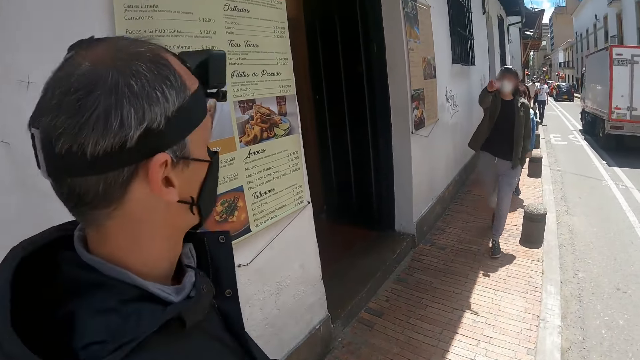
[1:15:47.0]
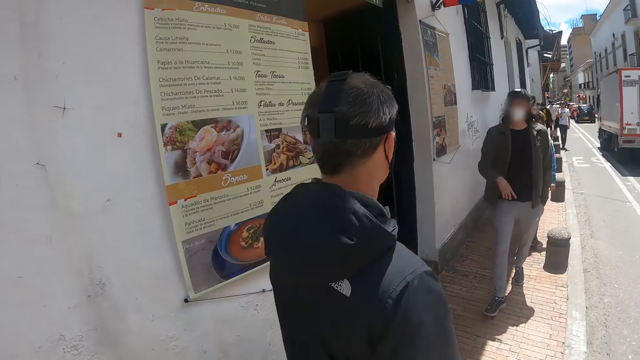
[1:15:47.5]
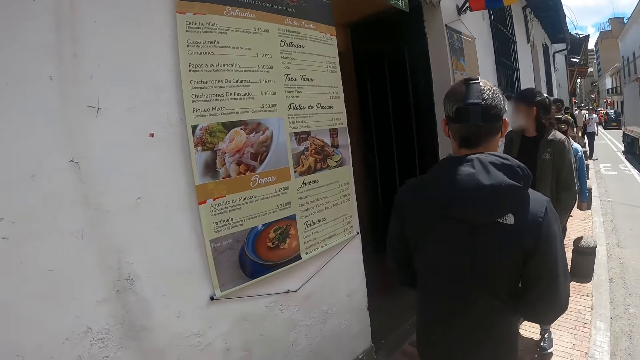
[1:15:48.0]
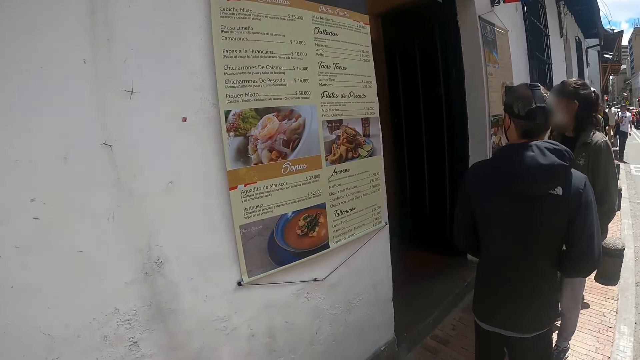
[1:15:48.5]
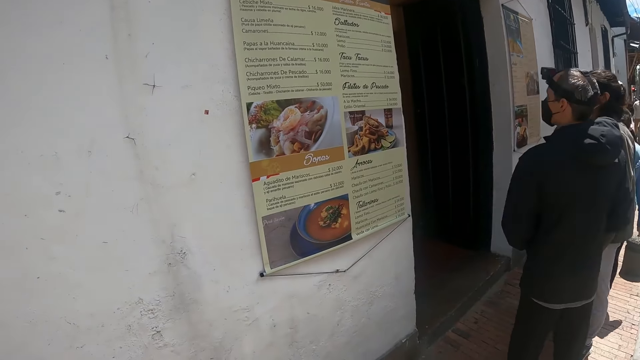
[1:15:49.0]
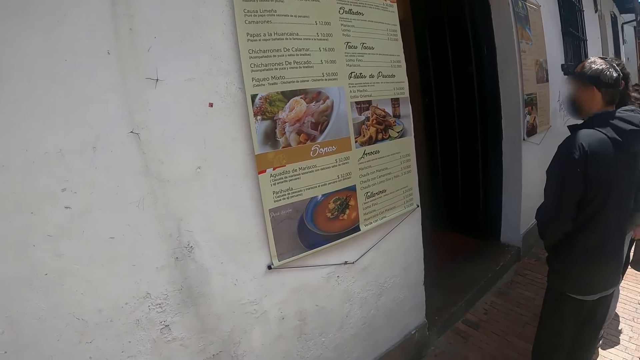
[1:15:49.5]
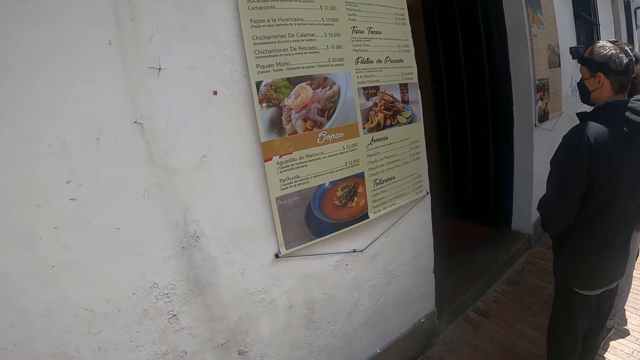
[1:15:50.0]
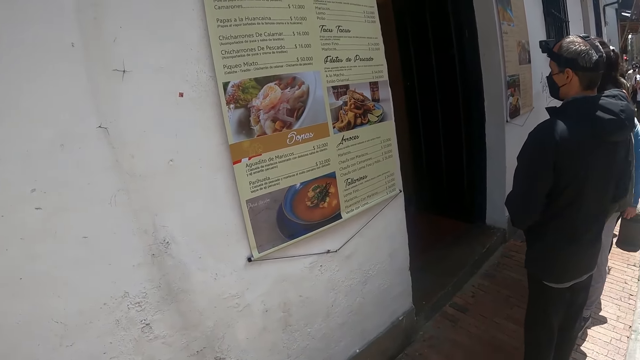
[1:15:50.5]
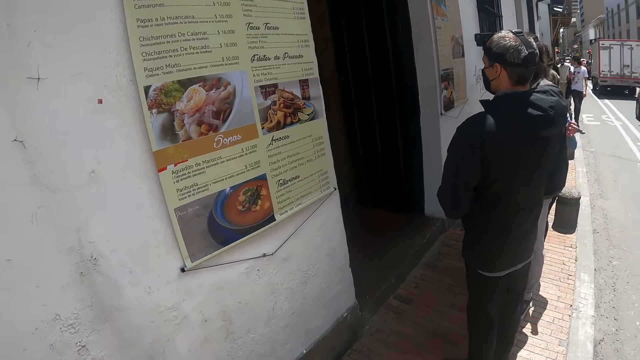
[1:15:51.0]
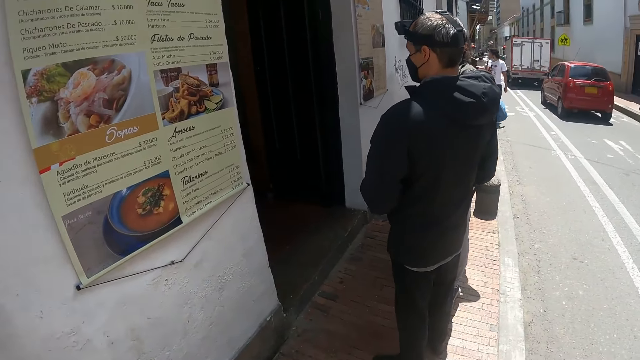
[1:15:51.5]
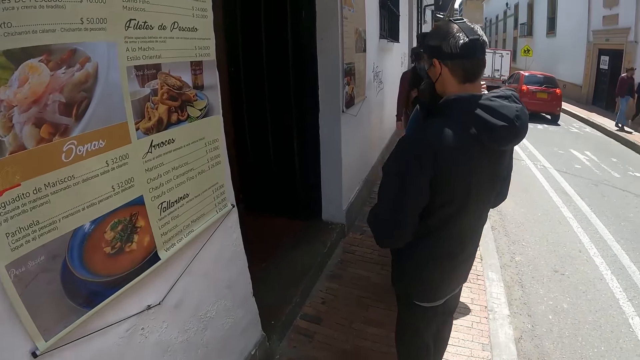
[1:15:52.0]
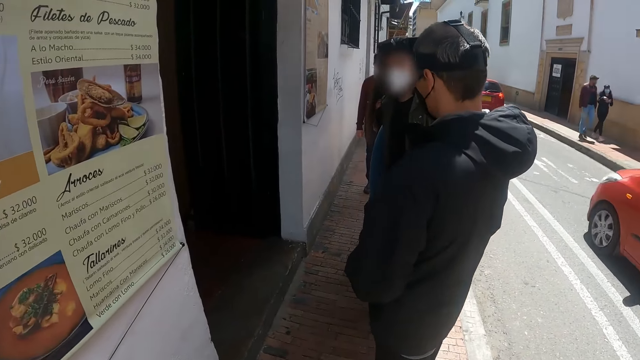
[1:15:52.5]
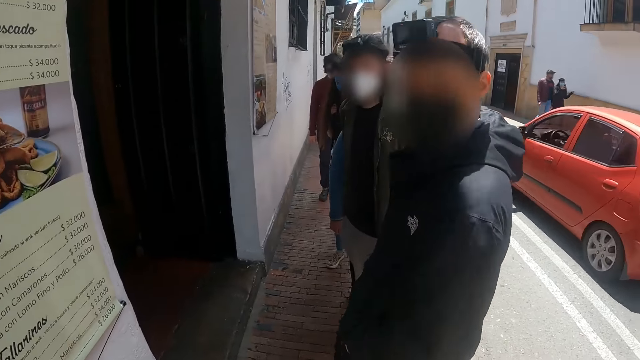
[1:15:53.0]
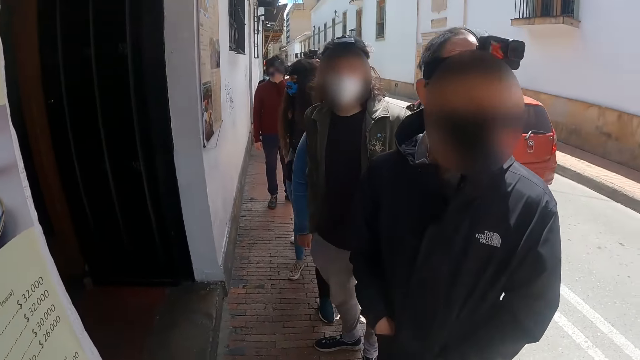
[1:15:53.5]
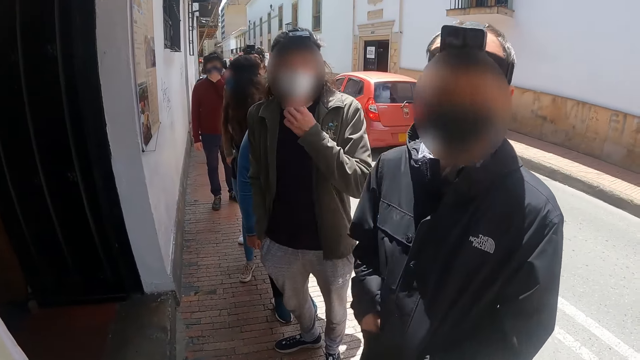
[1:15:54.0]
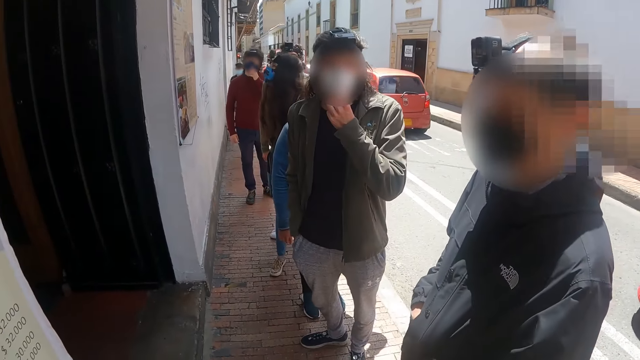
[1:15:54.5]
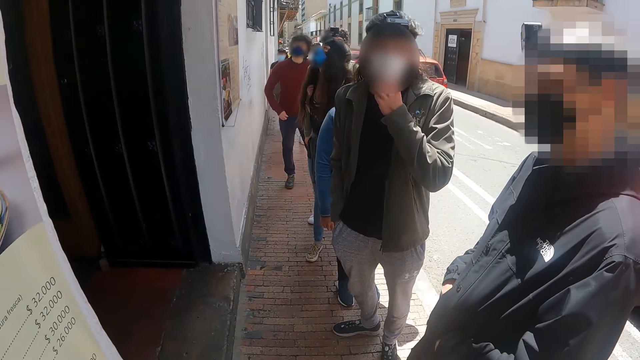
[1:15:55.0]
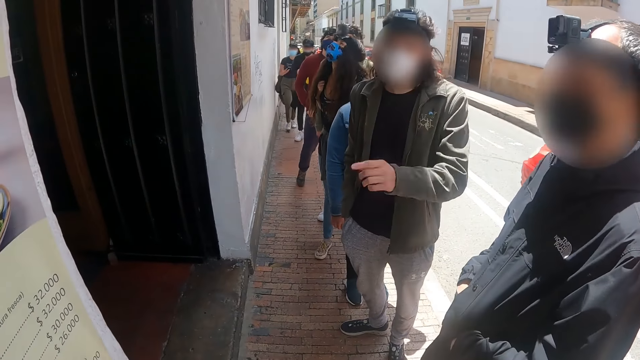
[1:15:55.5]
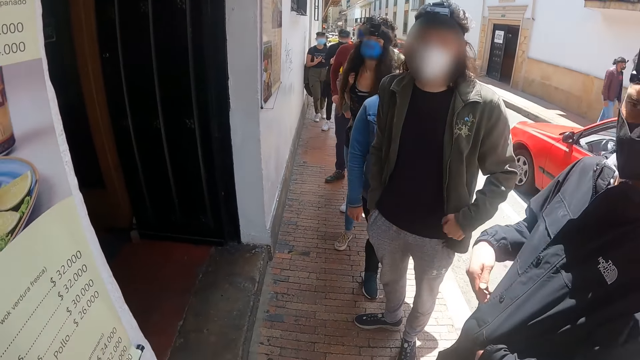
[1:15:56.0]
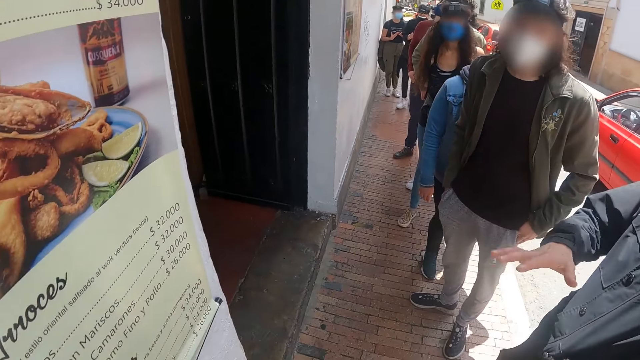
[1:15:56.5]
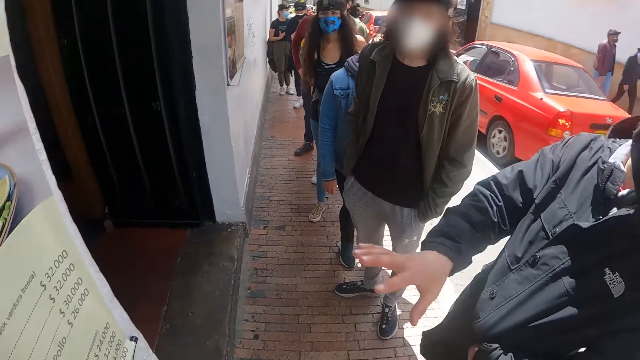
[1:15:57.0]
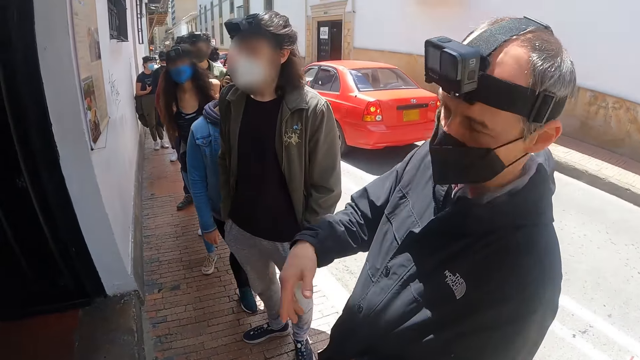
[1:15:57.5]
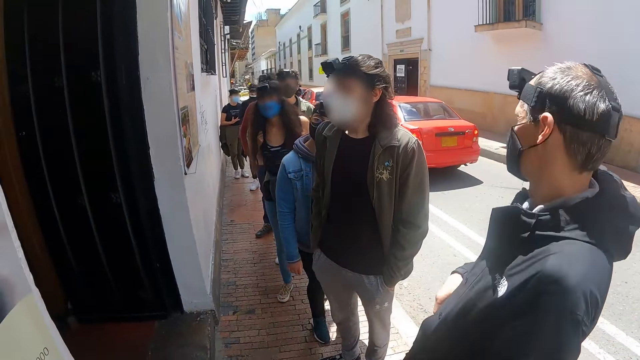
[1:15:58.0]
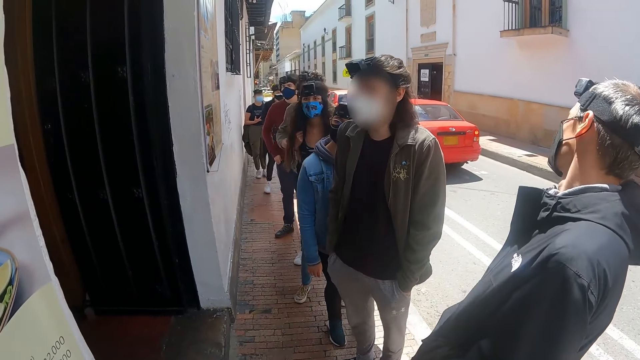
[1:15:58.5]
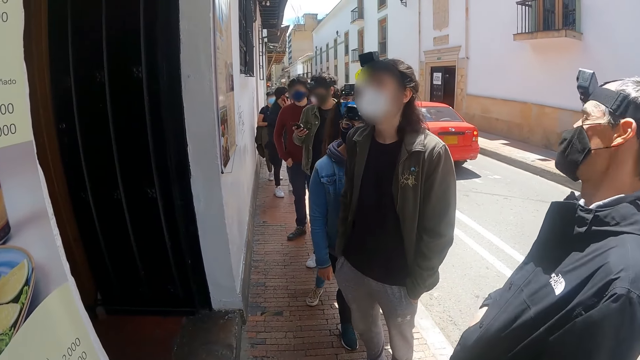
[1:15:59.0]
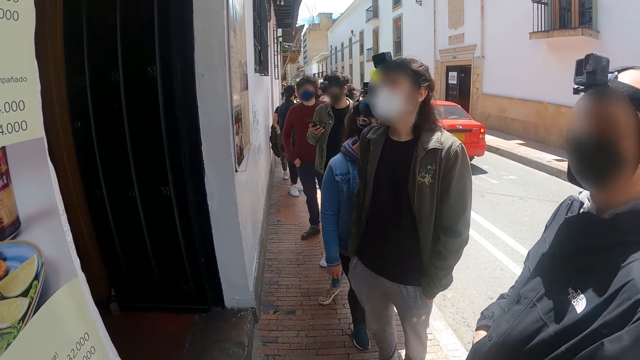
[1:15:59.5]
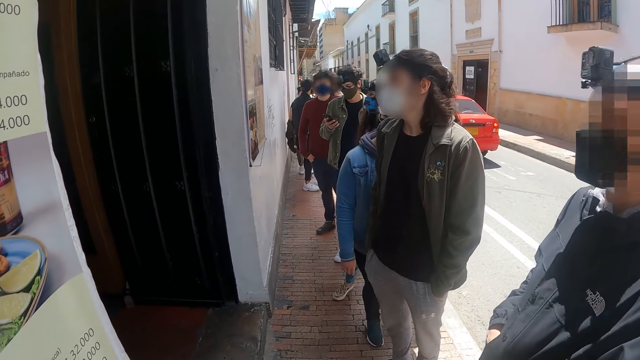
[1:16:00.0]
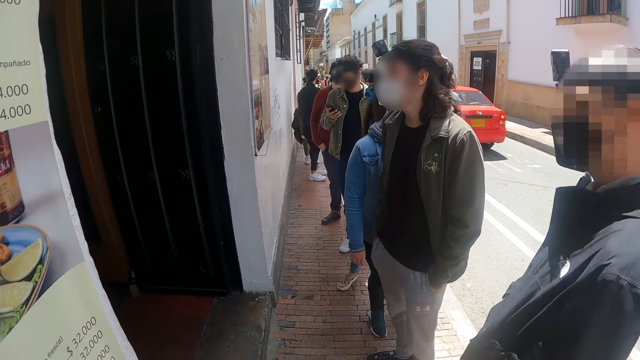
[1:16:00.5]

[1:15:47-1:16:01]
A person walks around. The person stands at the entrance of the restaurant. The camera wearer walks toward the entrance of the restaurant. The person looks around. The camera wearer discusses with a man. Another person points with his finger. The first person shakes the hand. The first person looks around.

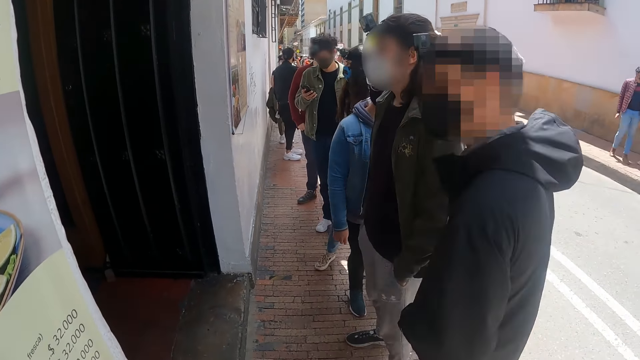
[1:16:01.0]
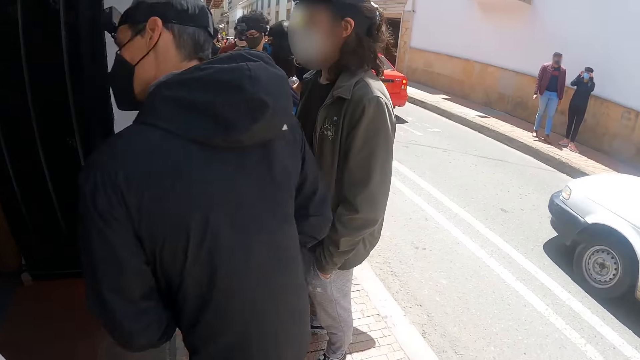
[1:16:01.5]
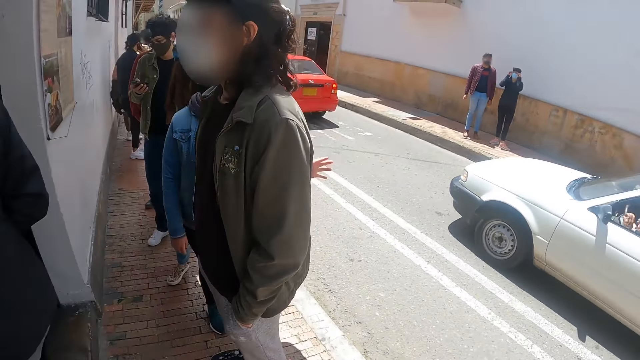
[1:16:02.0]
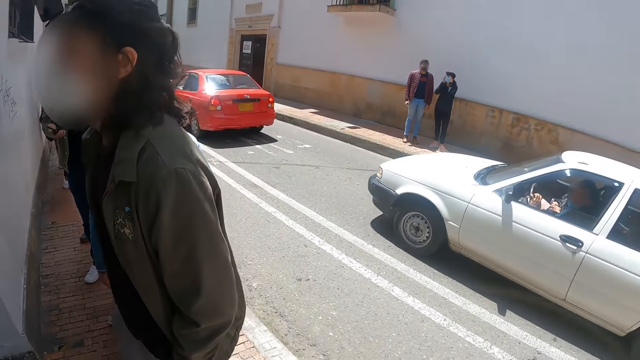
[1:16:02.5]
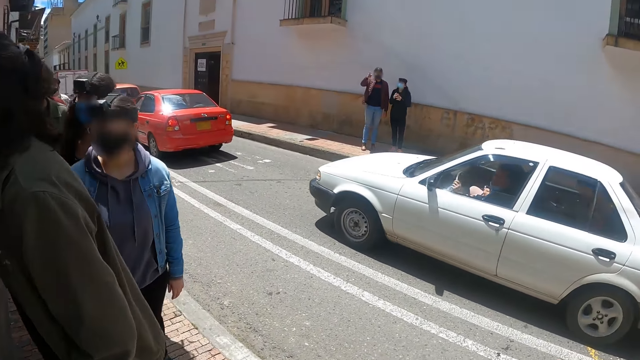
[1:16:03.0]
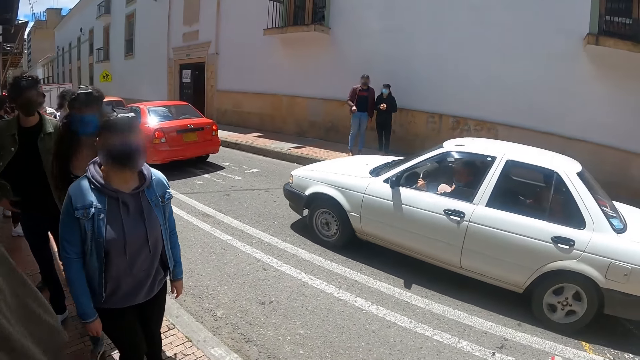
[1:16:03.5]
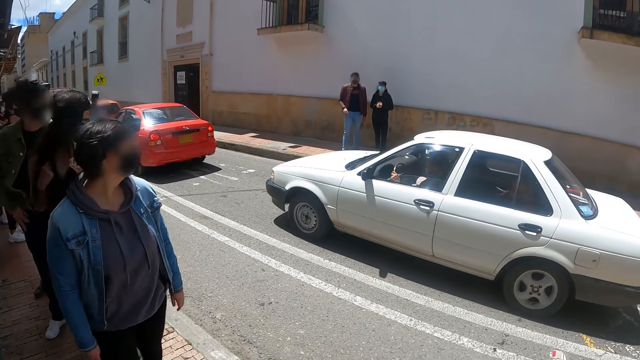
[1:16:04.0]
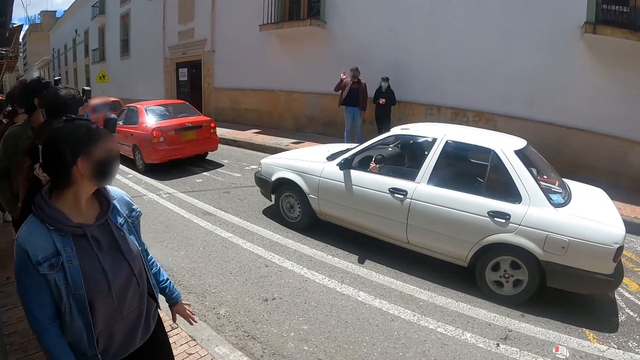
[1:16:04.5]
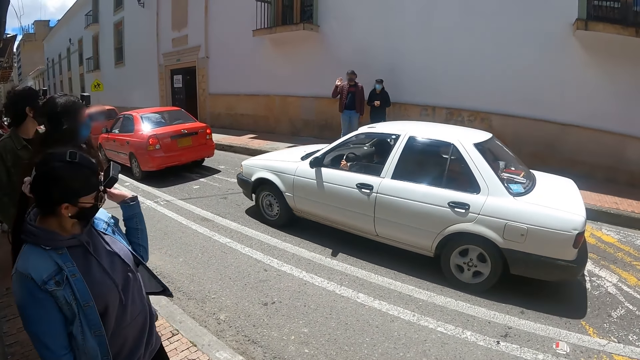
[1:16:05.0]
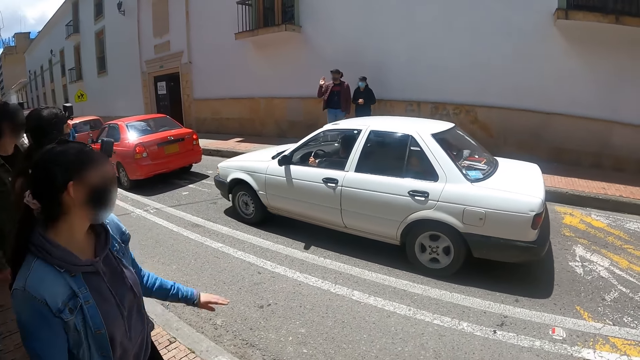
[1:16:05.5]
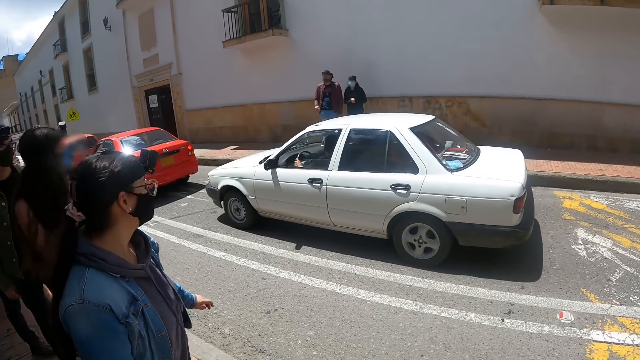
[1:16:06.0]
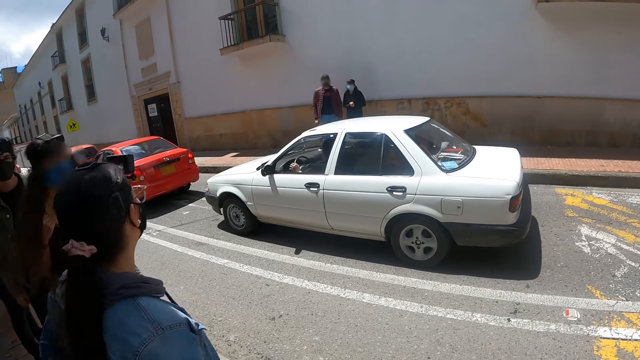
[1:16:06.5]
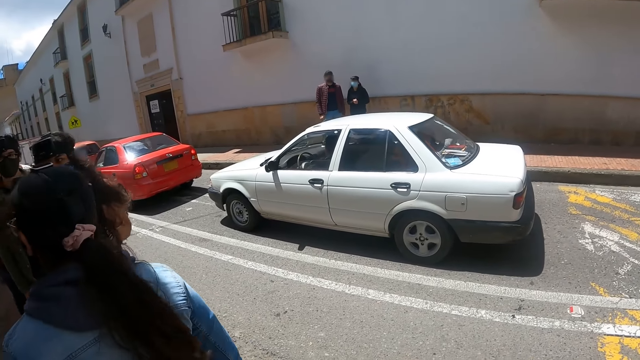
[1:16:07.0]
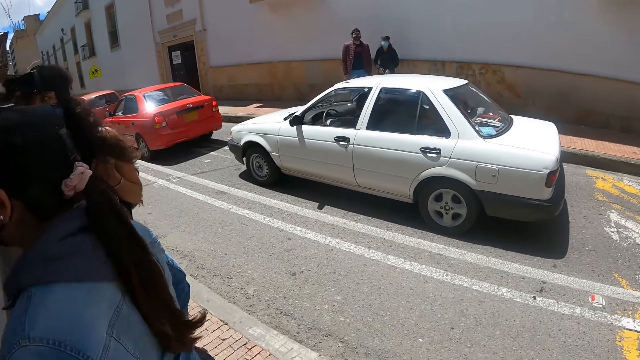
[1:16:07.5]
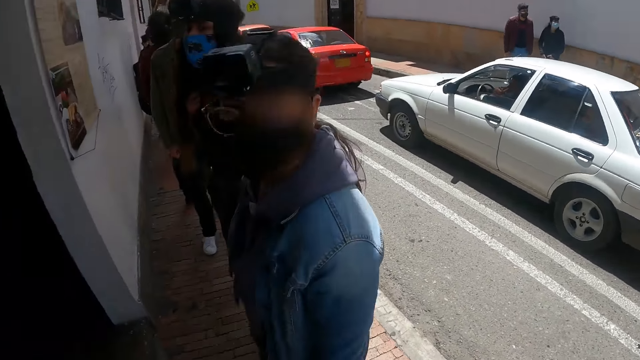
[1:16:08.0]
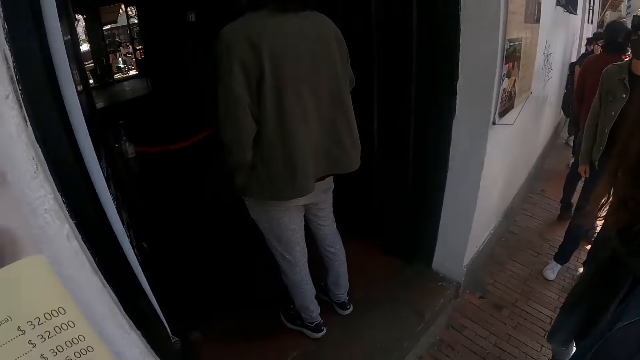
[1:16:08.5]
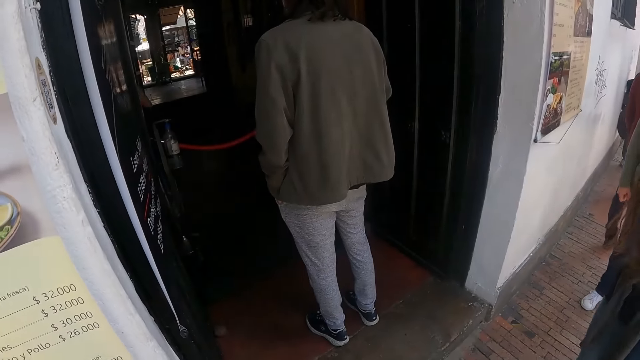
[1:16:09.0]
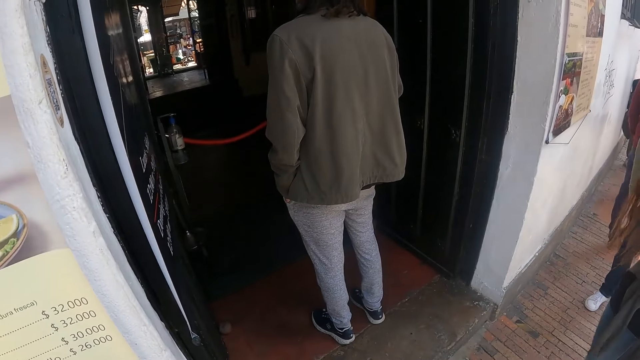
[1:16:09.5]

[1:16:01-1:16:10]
A person looks around. The camera wearer looks around.
